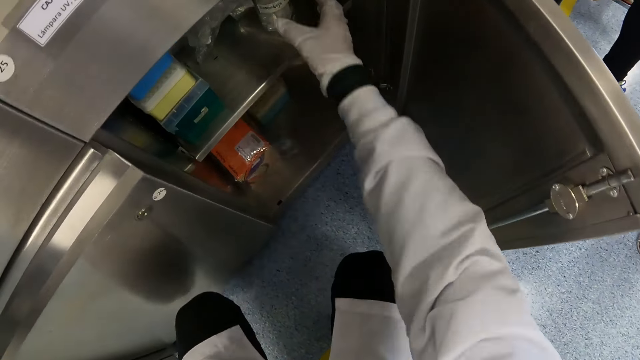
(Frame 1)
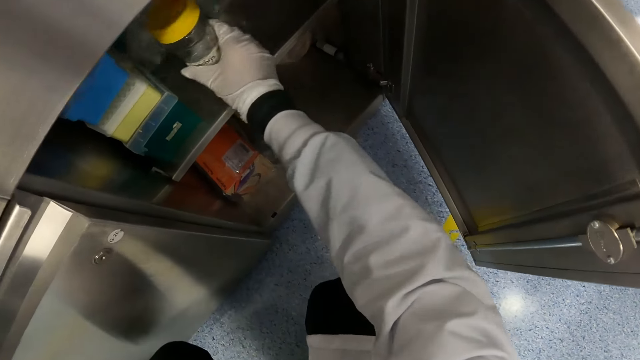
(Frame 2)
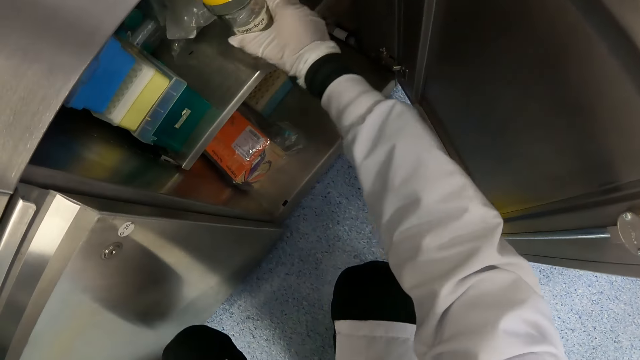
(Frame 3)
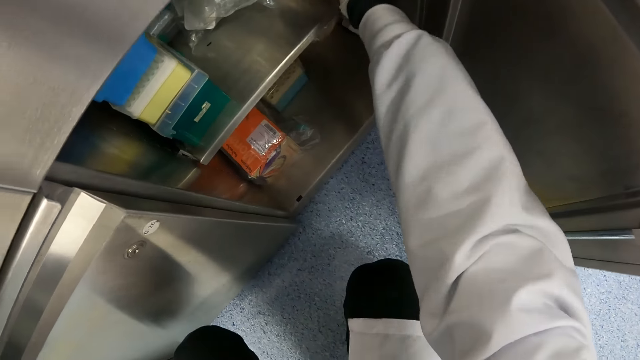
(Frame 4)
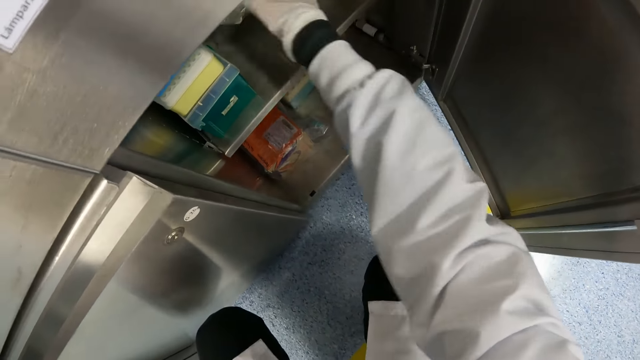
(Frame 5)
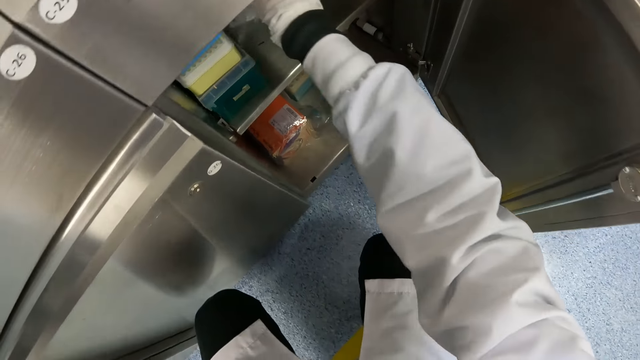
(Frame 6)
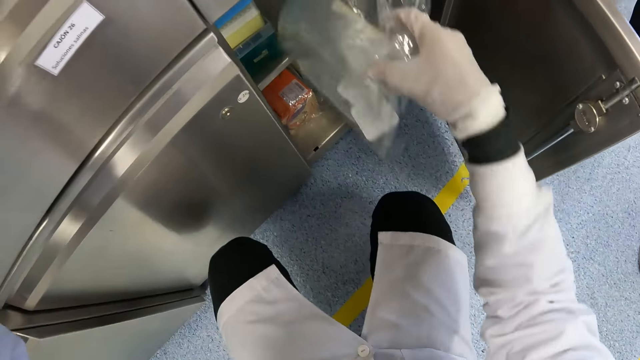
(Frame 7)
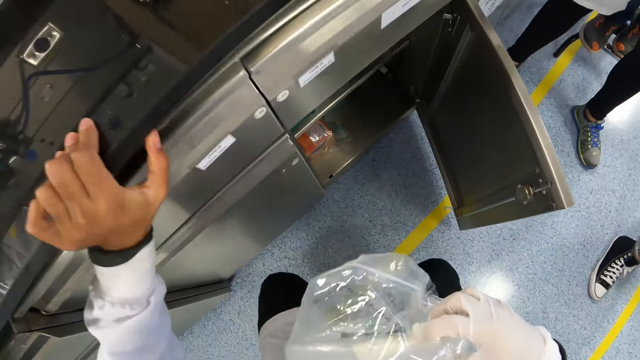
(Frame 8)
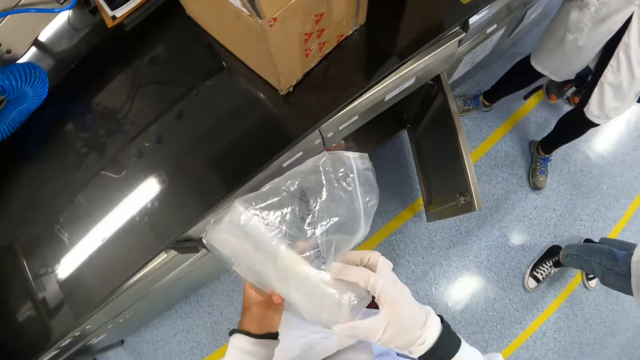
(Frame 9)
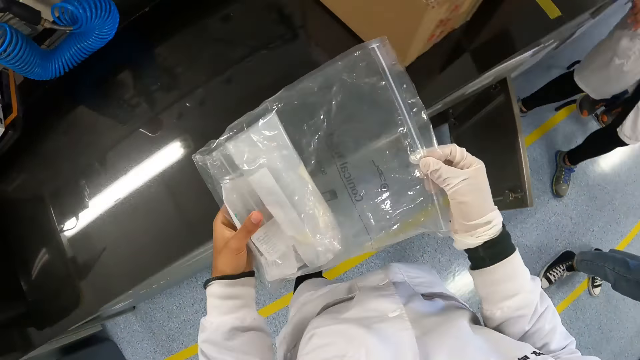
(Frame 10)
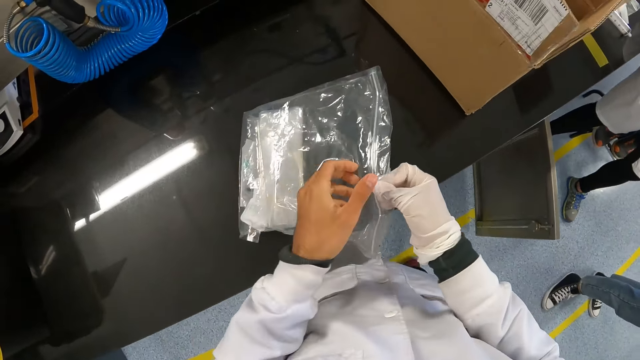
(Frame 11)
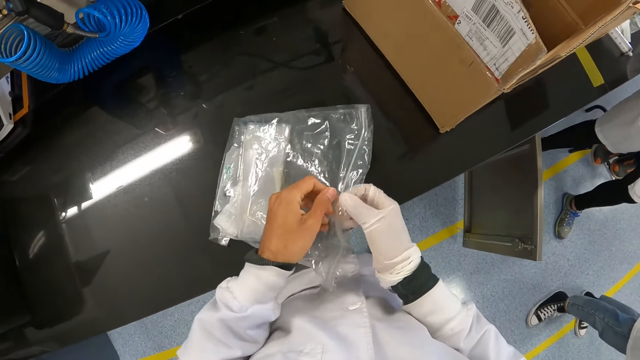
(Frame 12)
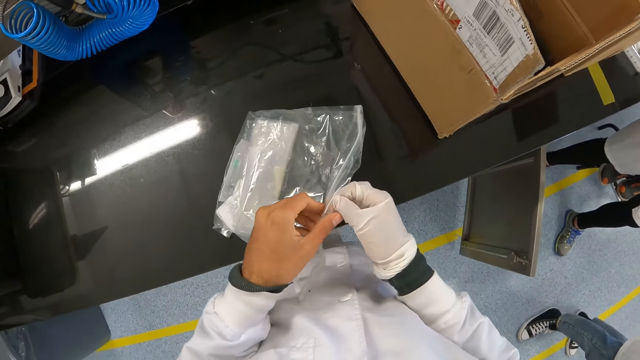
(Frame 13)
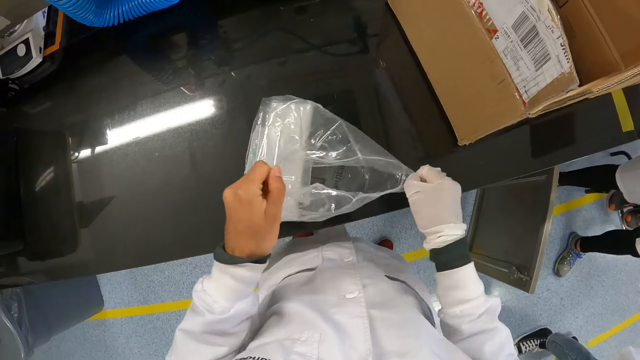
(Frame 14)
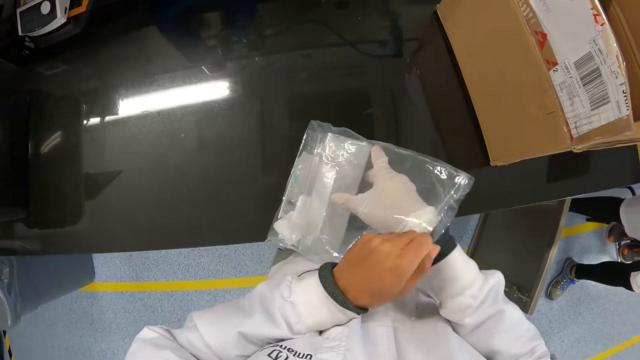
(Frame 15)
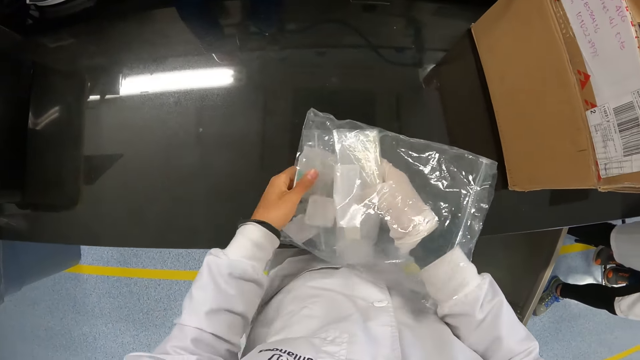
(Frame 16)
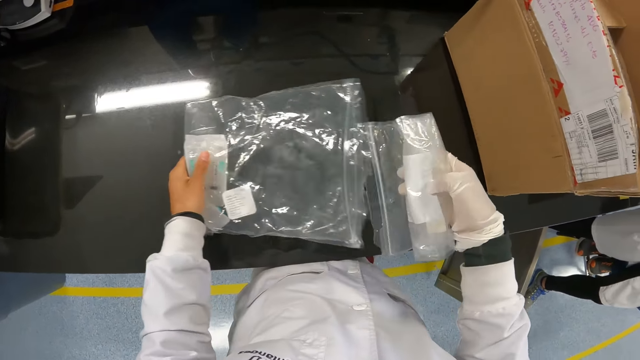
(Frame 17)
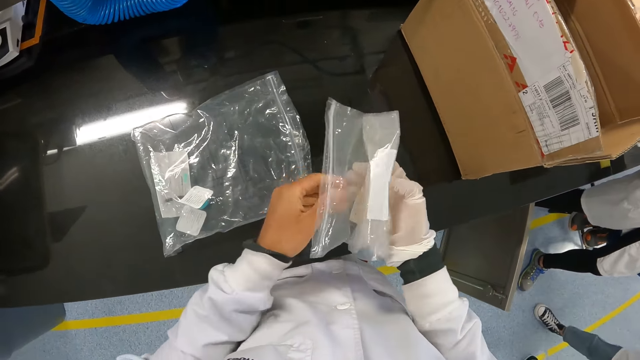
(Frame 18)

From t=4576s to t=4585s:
The camera wearer adjusts a plastic container in the cabinet with his right hand. He looks in the cabinet. He removes a nylon from the cabinet with his right hand. He holds the nylon with both hands. He places the nylon in his left hand on the cabinet. He opens the nylon with both hands. He removes a small nylon from the nylon on the cabinet with his right hand.

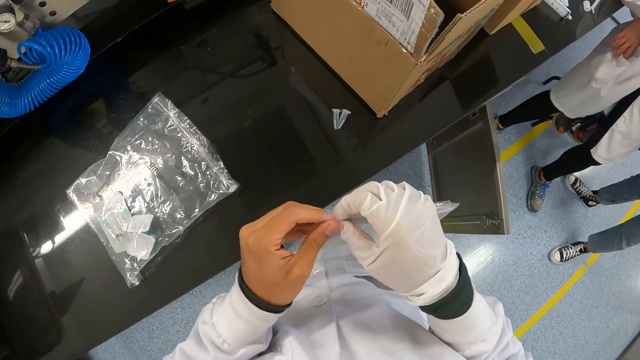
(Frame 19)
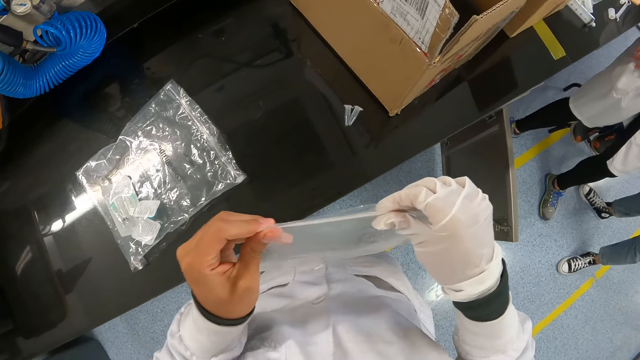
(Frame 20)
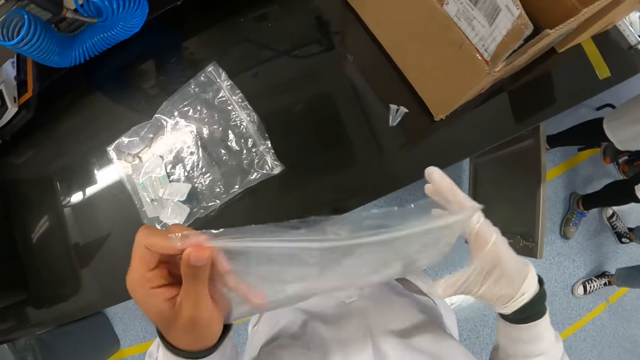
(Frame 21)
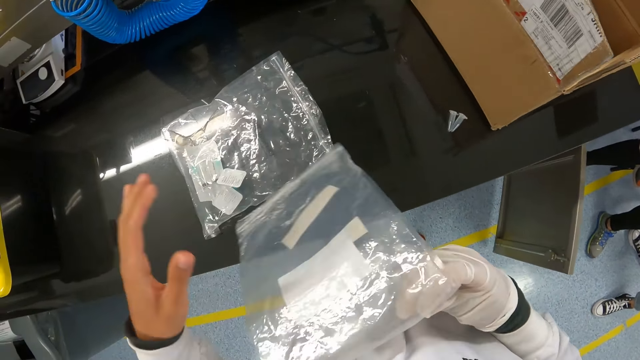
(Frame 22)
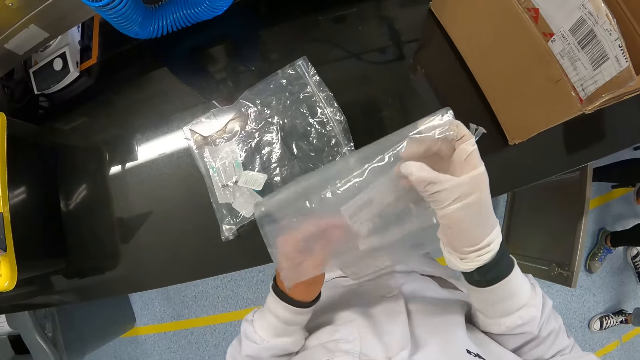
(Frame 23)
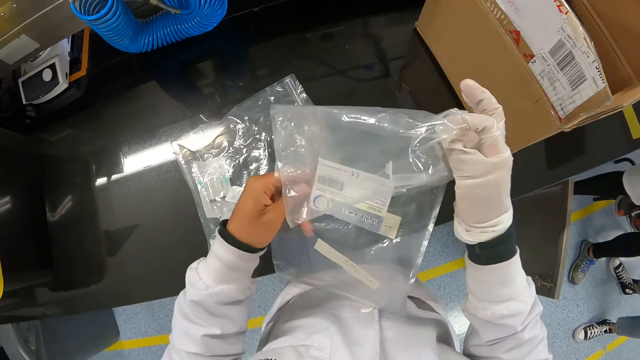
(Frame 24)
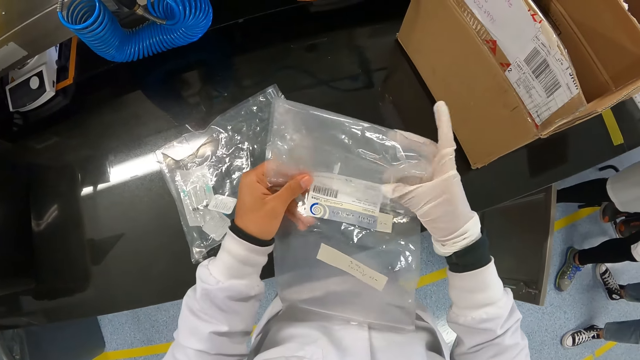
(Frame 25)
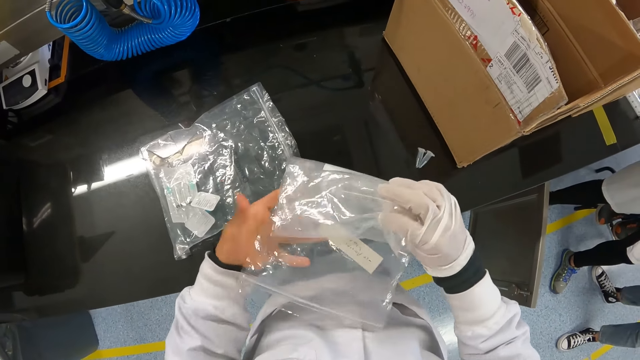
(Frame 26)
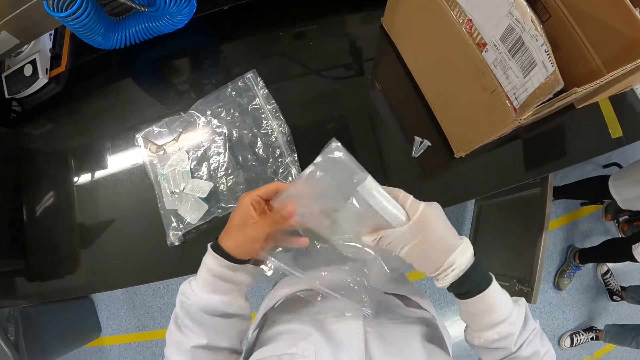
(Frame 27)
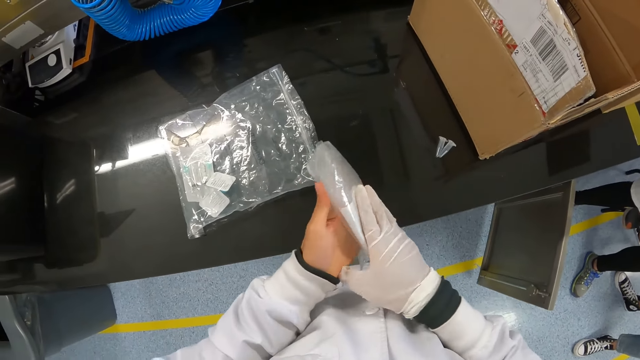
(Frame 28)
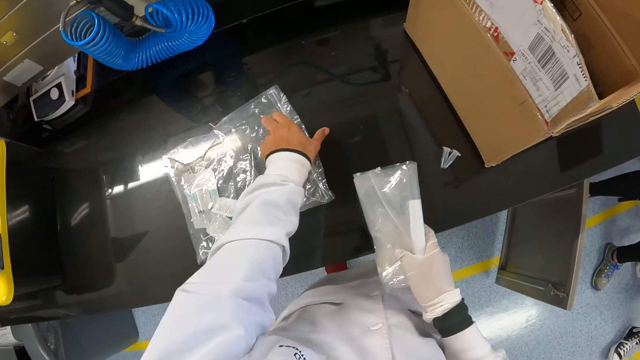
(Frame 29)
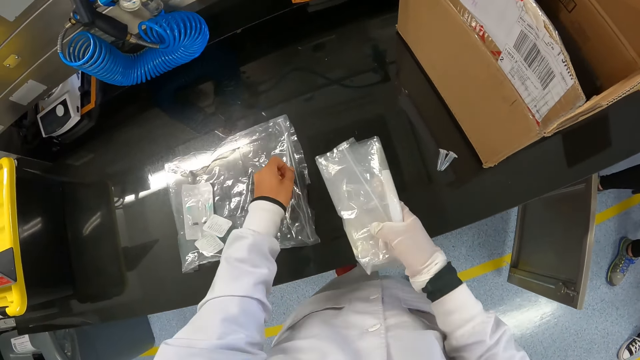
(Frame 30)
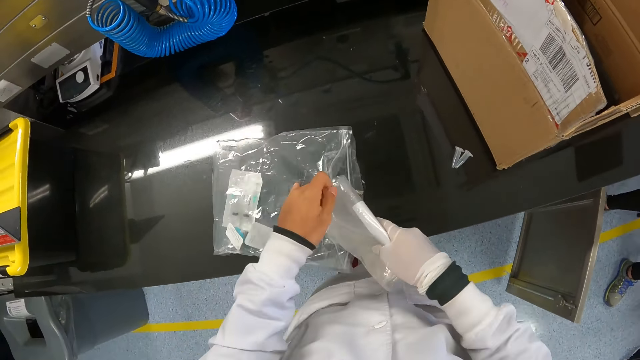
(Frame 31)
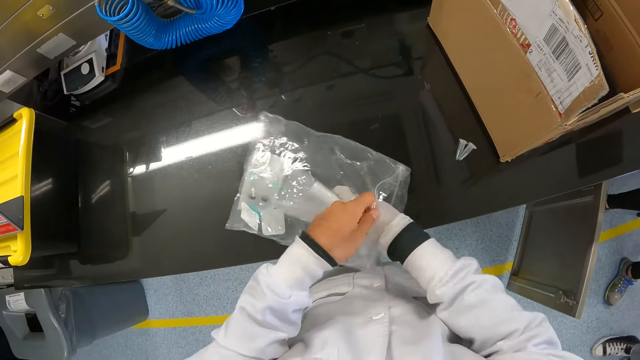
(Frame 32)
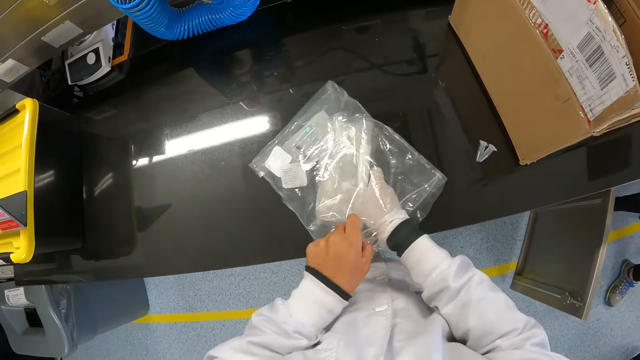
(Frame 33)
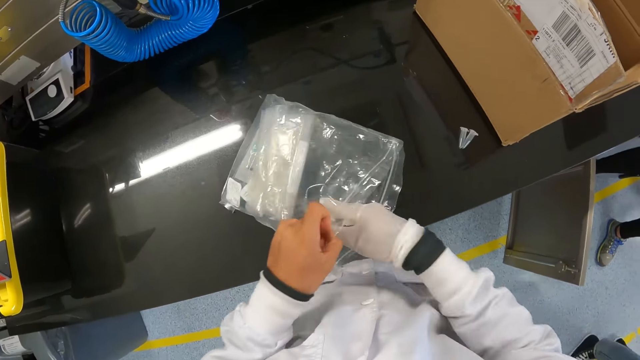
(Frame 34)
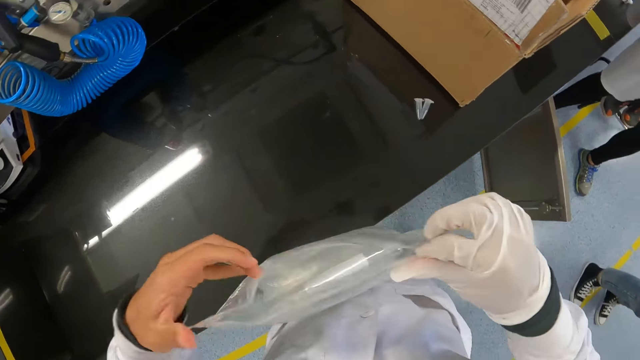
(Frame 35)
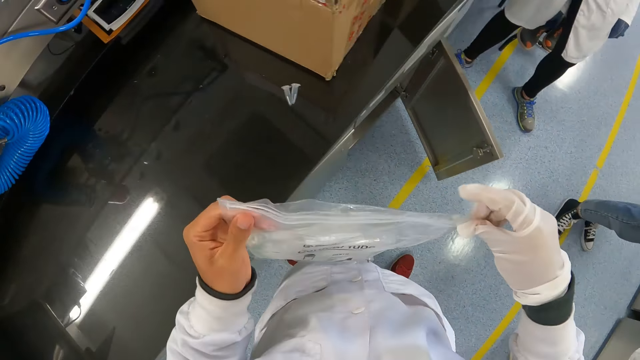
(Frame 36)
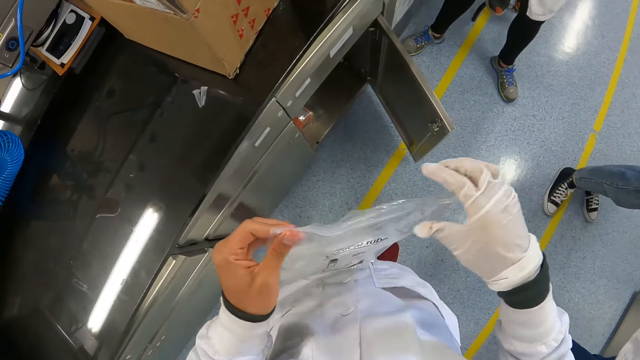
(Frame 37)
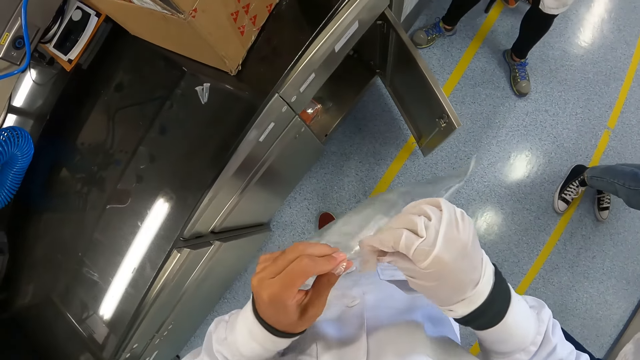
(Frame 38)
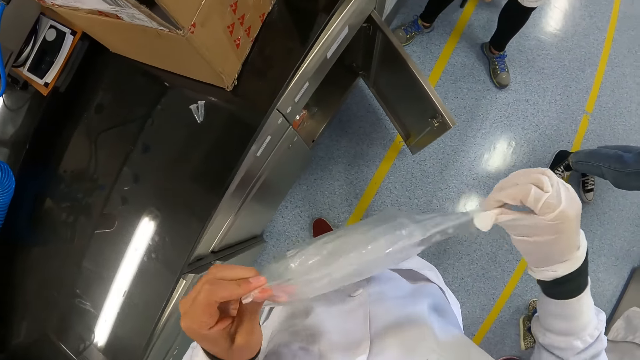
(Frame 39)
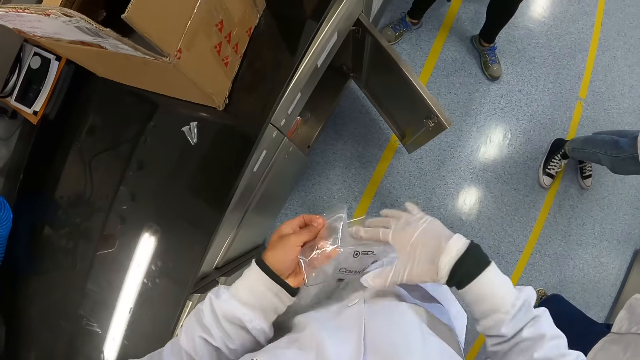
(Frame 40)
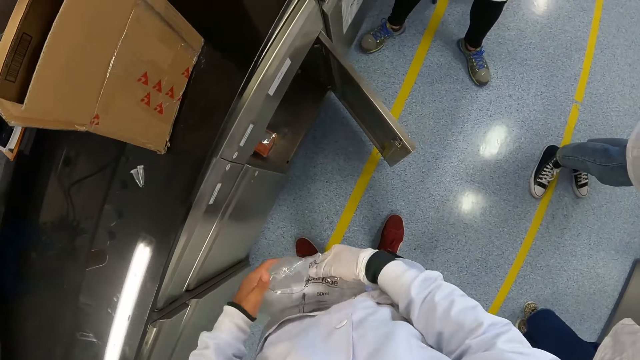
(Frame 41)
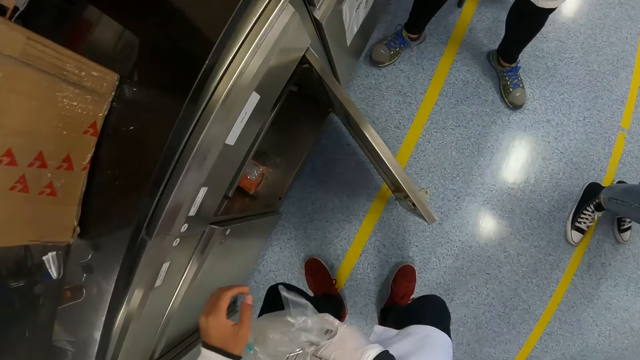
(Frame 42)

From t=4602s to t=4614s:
The camera wearer seals the nylon in his left hand with his right hand. He folds the nylon with both hands. He holds a plastic bag on the table with his left hand. He puts the plastic bag in the plastic bag in his left hand with his right hand. He seals the plastic bag with both hands. He folds the plastic bag with both hands.
